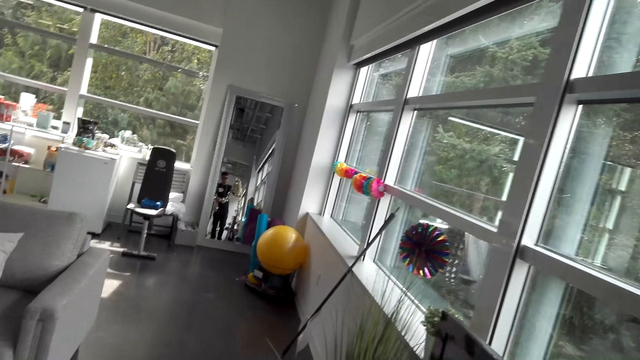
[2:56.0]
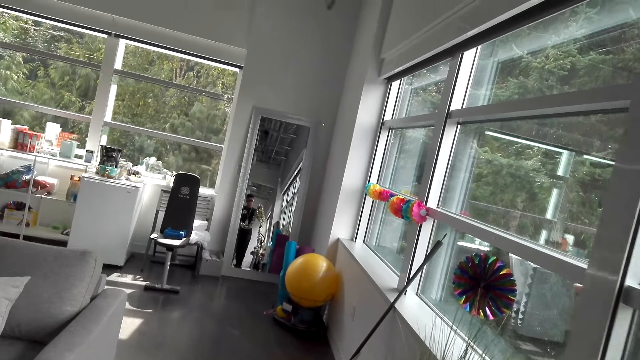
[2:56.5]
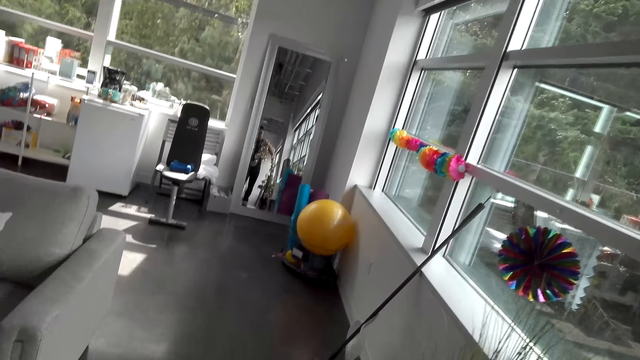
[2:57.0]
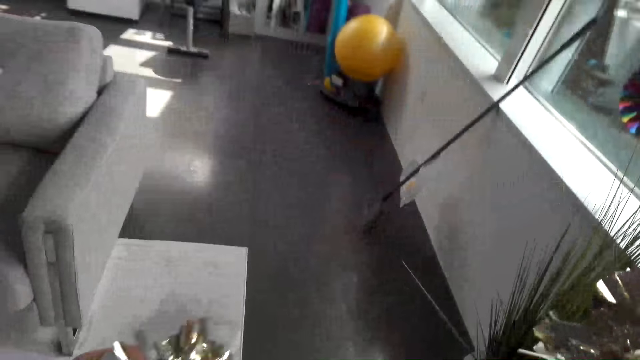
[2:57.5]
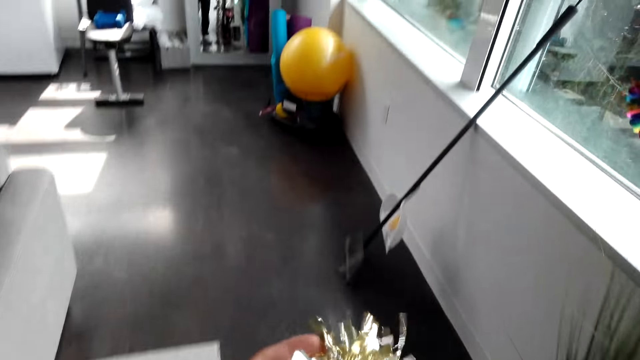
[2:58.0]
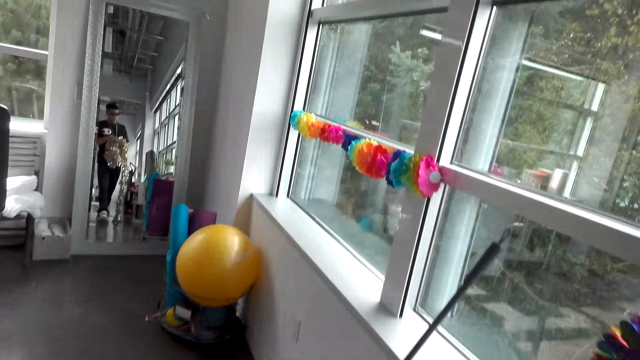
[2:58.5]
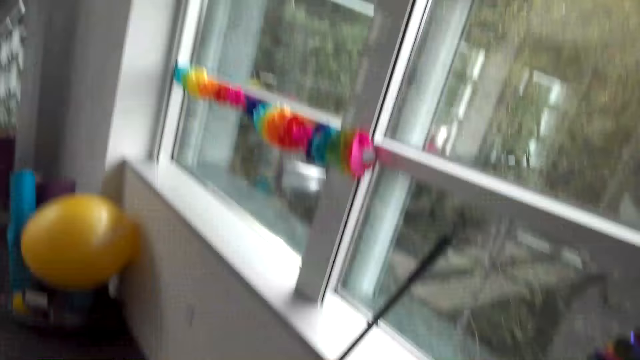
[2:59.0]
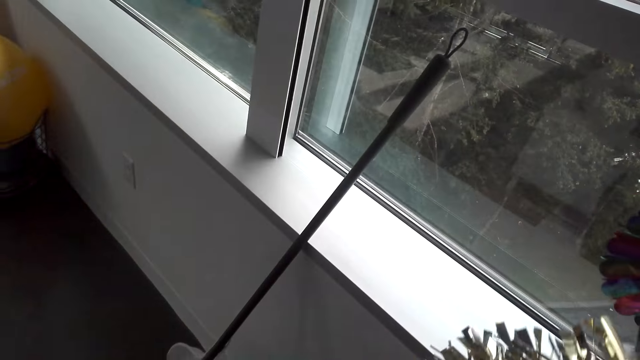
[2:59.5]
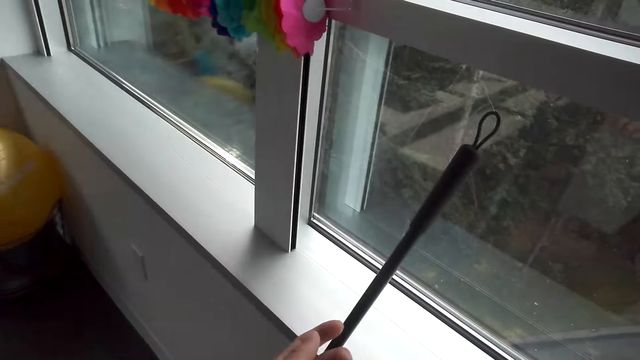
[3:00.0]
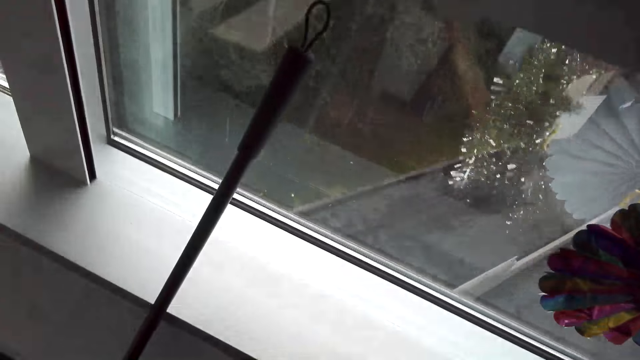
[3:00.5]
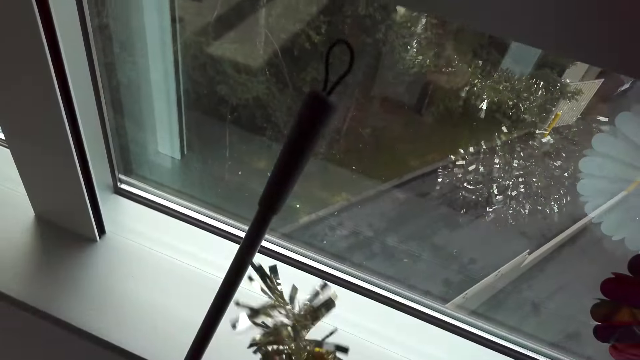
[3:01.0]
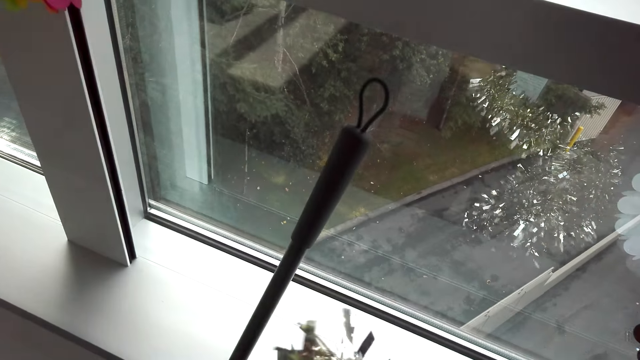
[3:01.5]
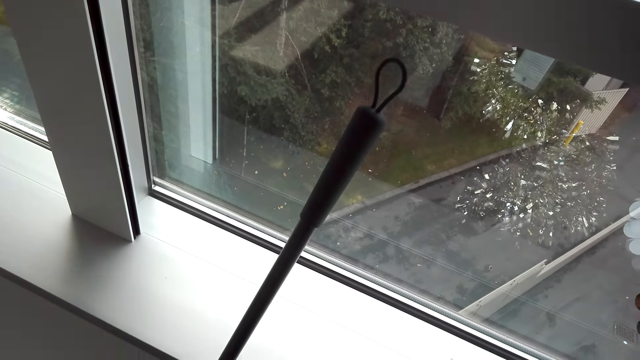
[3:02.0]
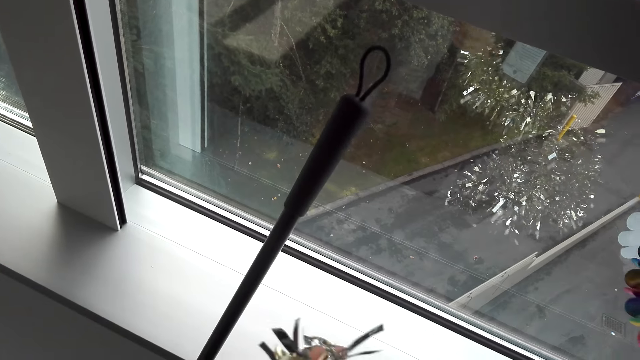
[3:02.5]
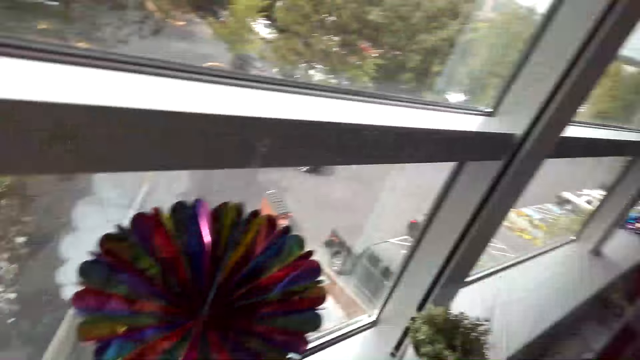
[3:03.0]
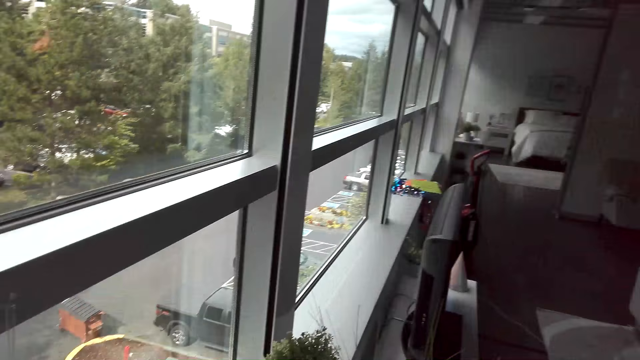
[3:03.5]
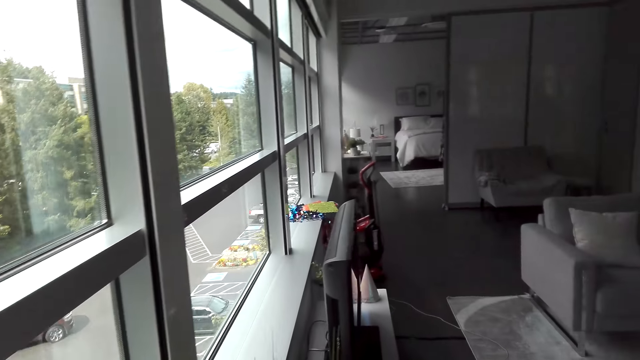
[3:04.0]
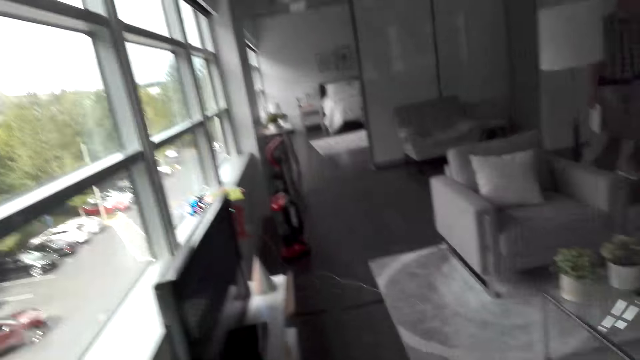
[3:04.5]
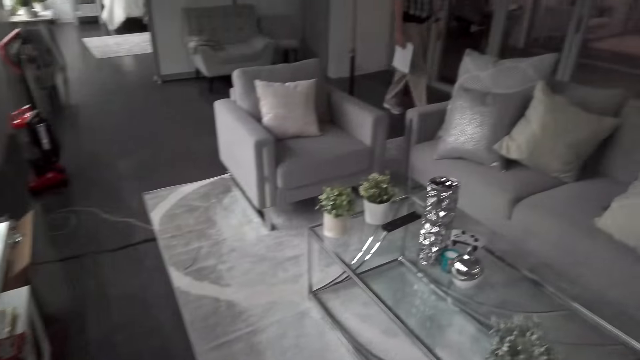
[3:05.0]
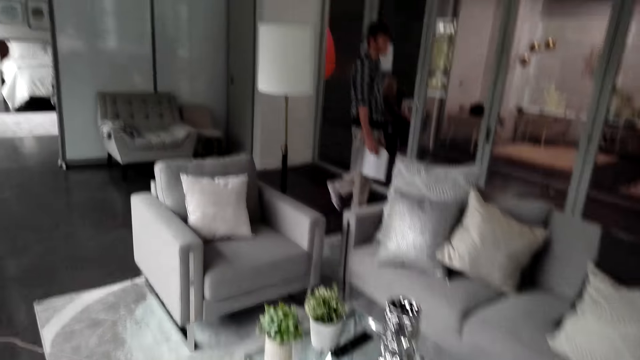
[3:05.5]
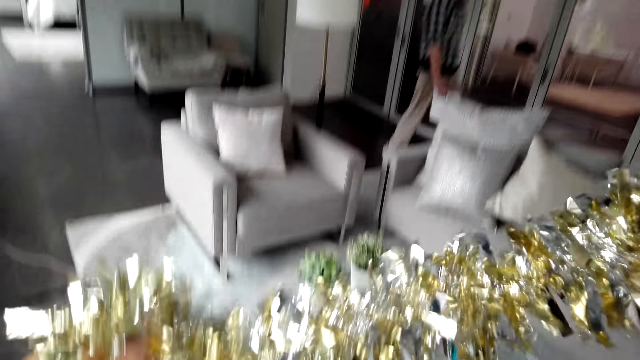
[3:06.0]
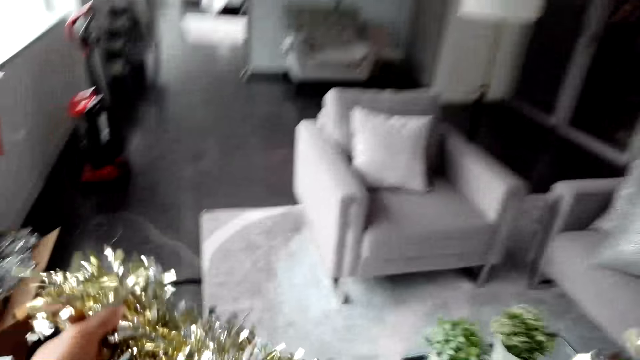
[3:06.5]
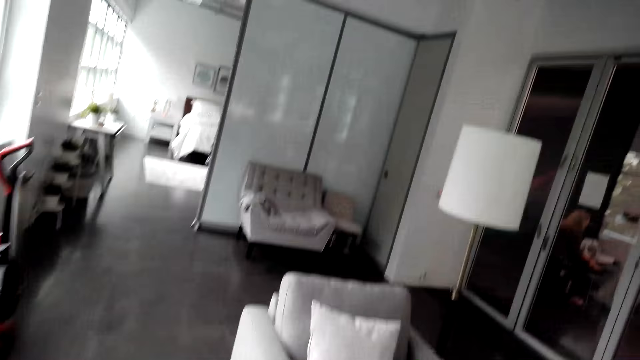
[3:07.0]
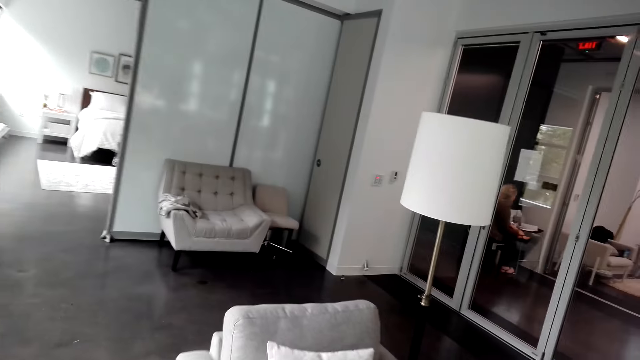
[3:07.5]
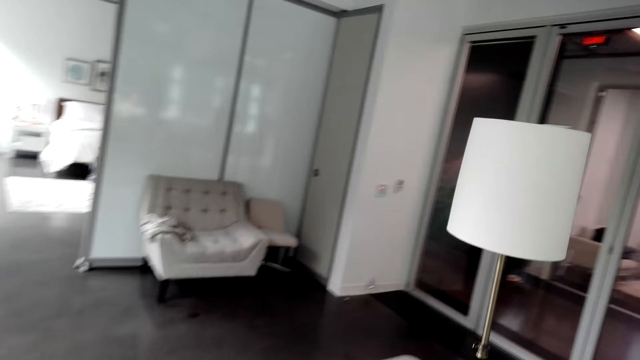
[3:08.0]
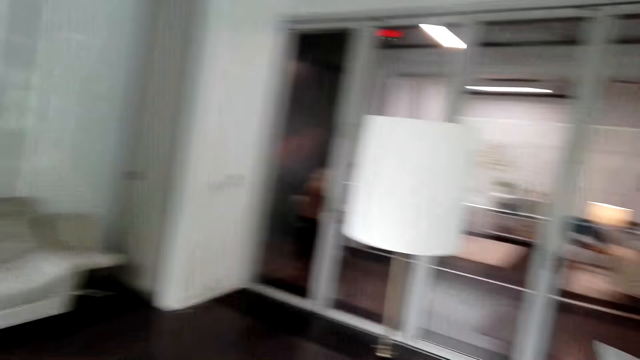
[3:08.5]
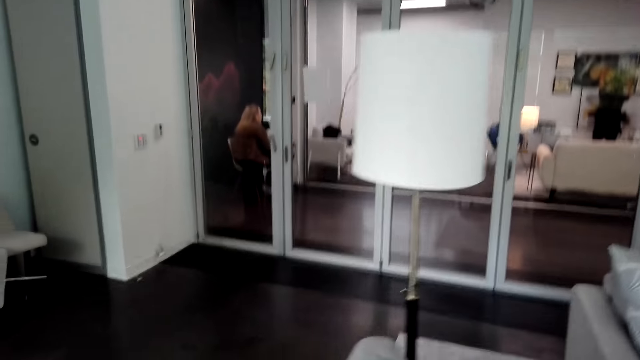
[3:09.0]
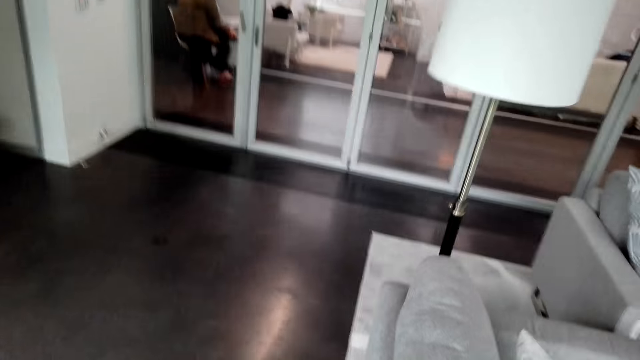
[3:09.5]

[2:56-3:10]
The camera wearer walks around. They stop and turn. A man walks. The camera wearer walks.

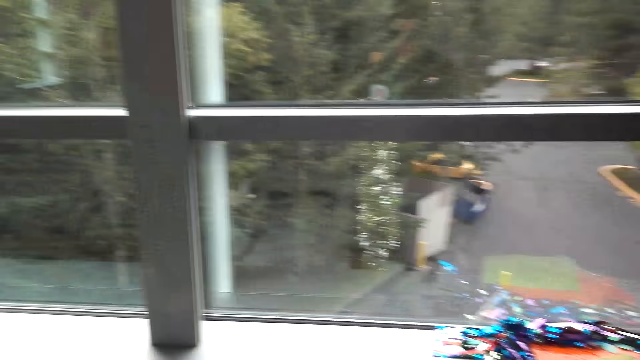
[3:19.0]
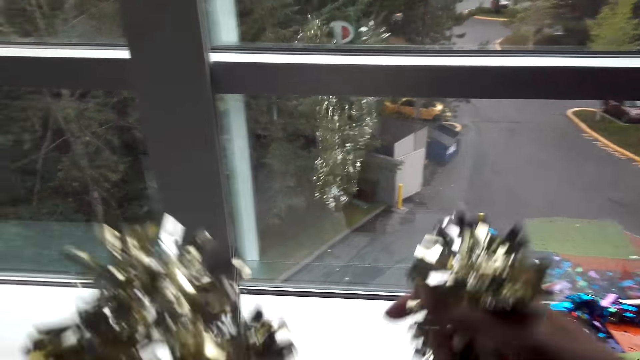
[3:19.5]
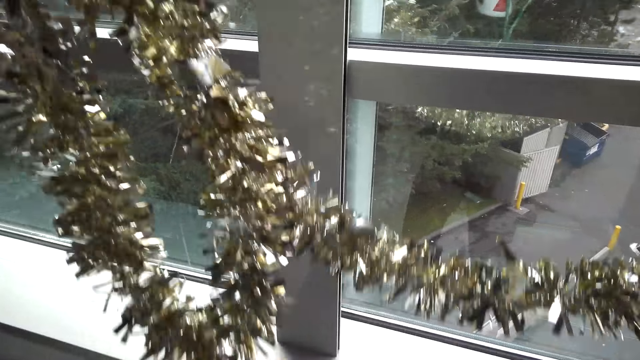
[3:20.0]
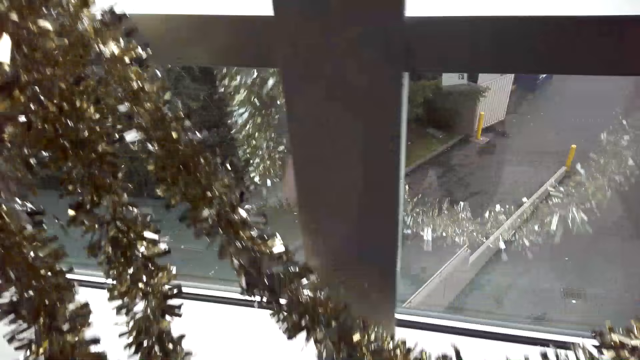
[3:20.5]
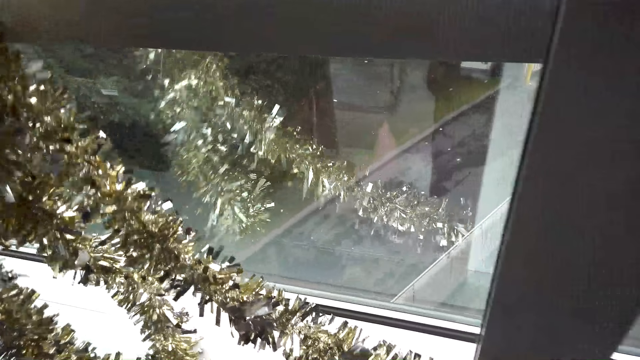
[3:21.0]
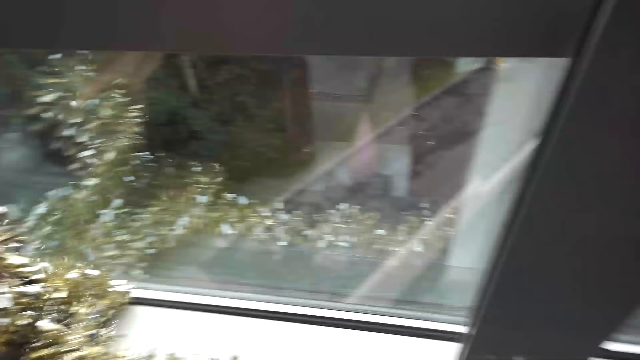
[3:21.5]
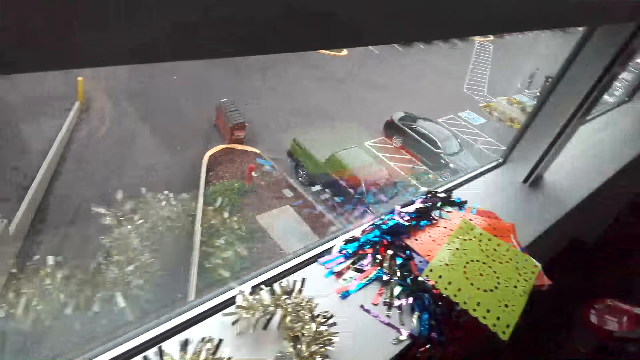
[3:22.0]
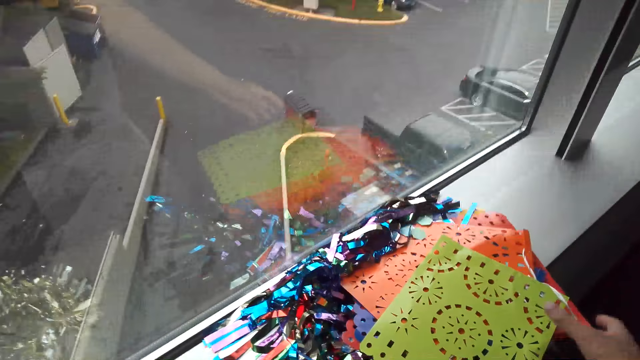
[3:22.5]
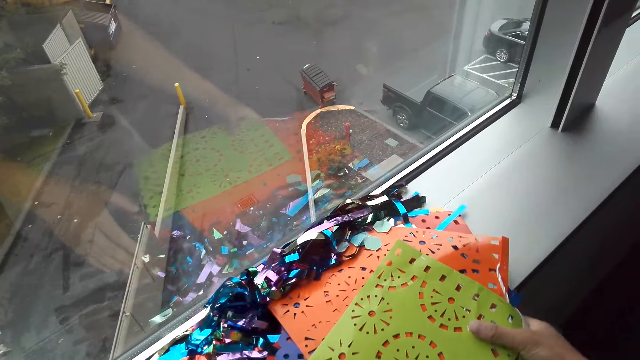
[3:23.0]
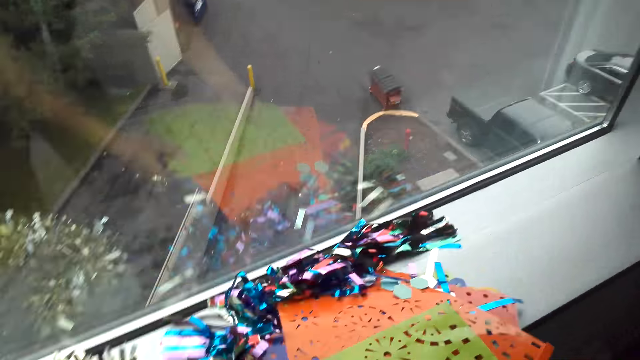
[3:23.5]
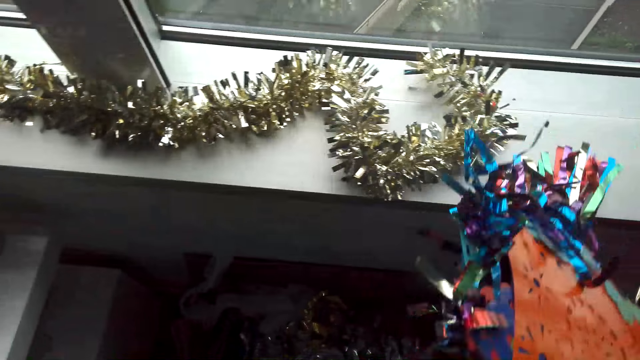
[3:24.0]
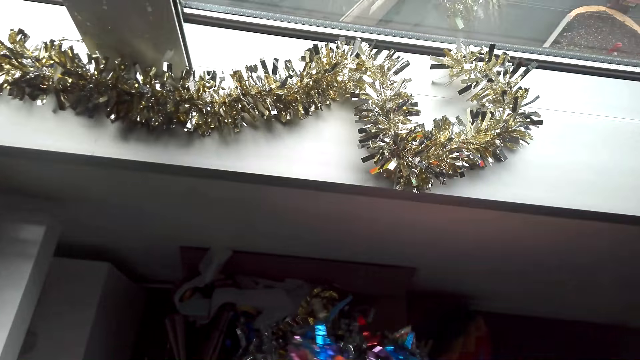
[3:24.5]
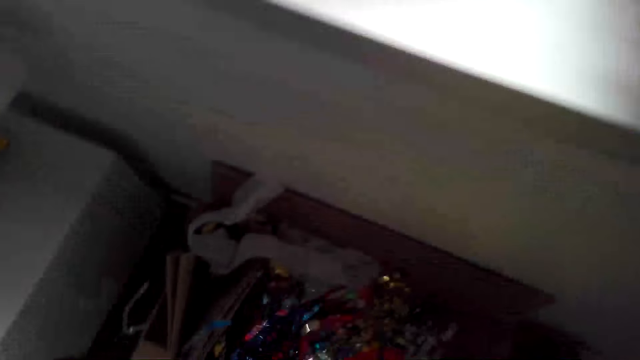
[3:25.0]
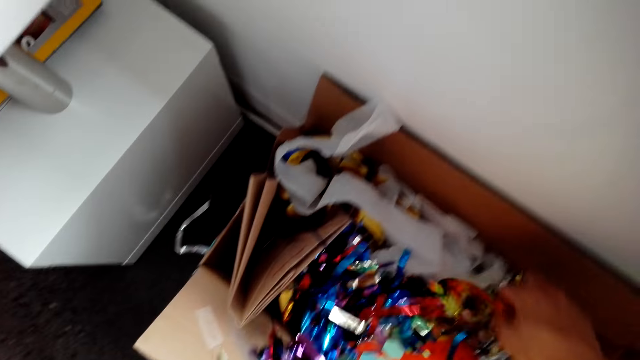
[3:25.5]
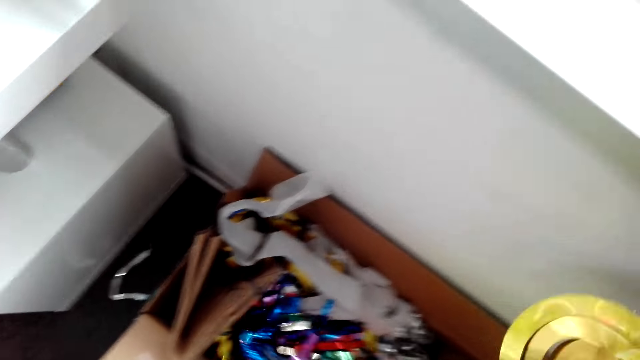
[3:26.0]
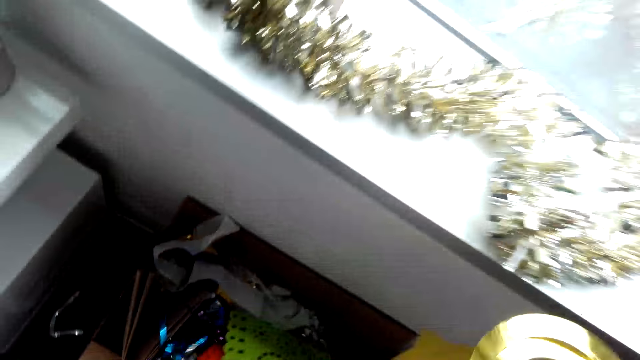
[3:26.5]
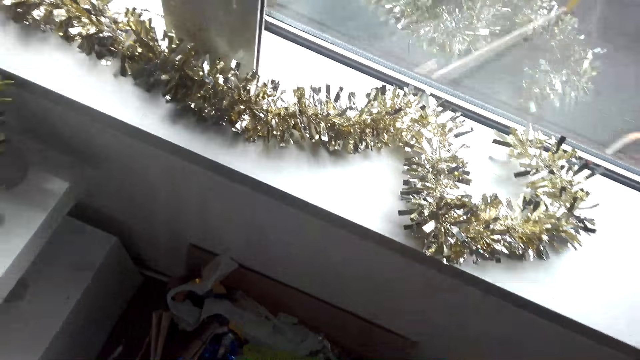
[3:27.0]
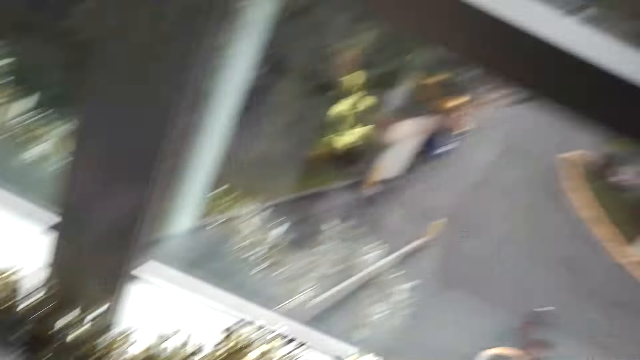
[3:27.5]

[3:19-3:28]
The camera wearer puts the decorations by the window. They pick up decorative flags and streamers and move the decorations. They put the flags and streamers in the decoration box and pick another decoration from the decoration box.
